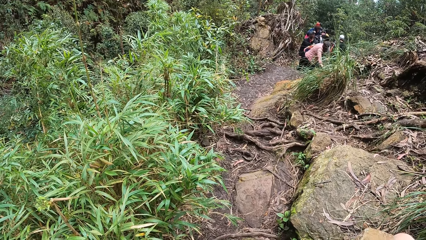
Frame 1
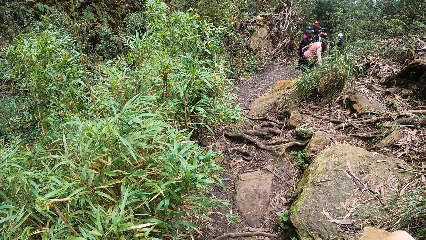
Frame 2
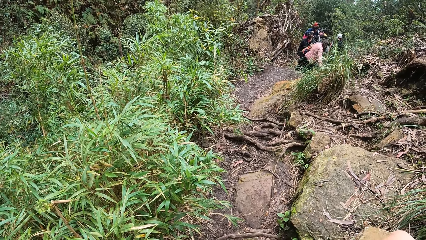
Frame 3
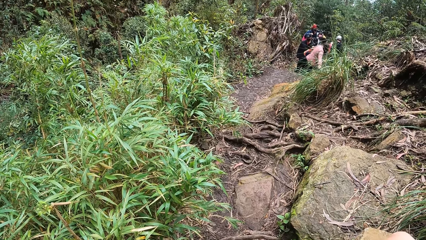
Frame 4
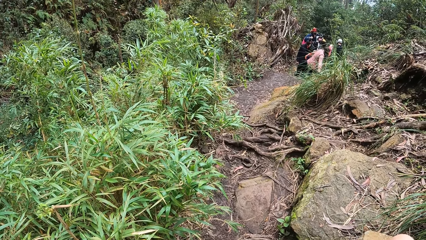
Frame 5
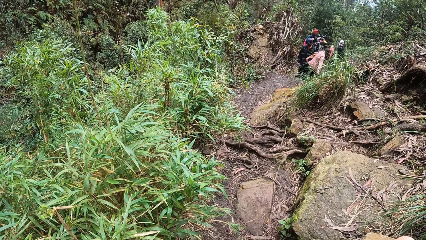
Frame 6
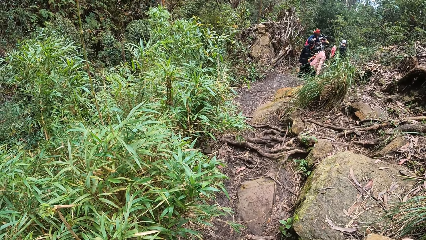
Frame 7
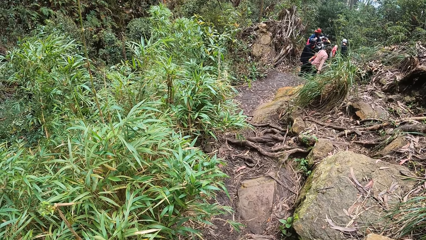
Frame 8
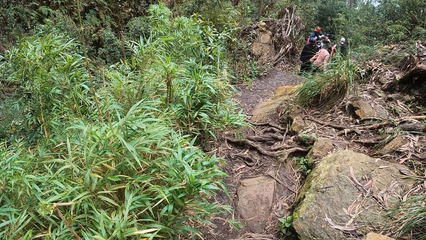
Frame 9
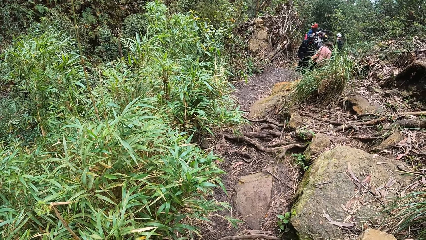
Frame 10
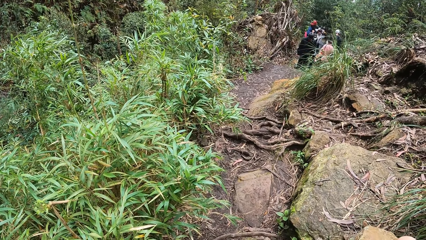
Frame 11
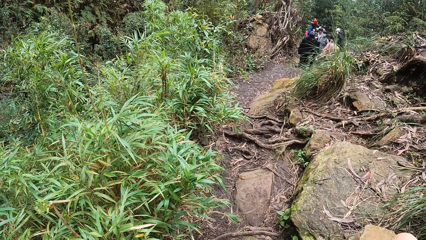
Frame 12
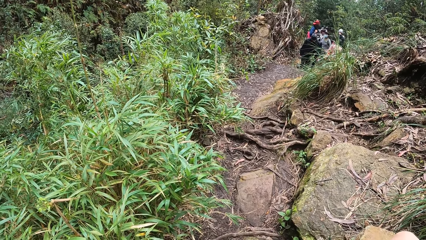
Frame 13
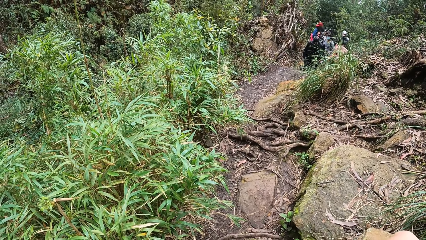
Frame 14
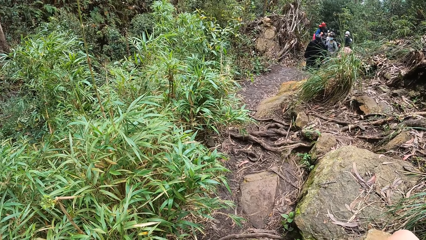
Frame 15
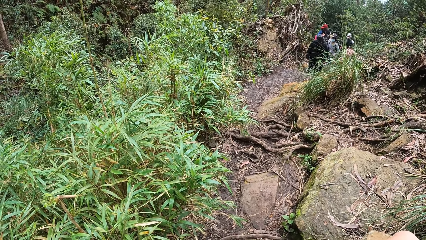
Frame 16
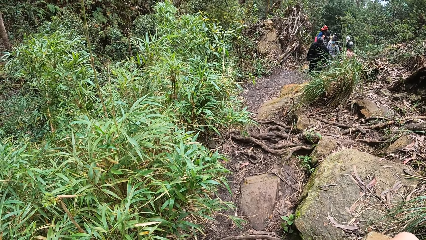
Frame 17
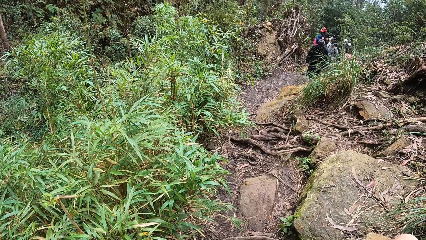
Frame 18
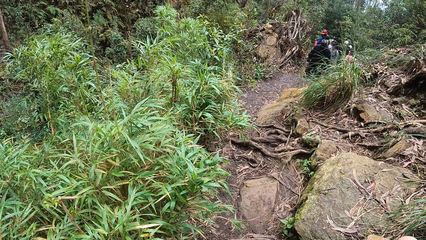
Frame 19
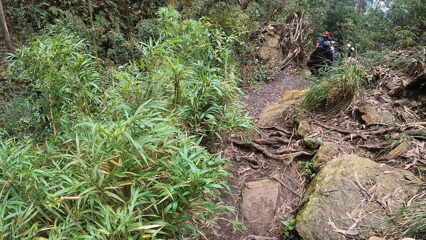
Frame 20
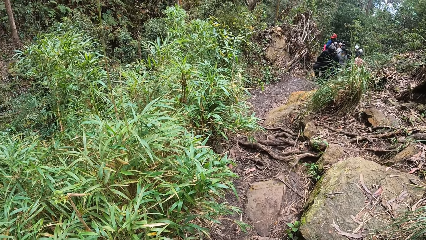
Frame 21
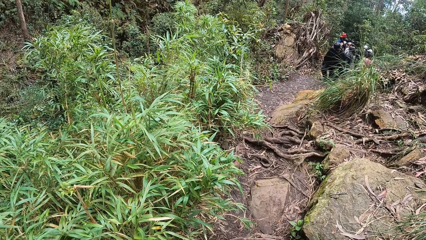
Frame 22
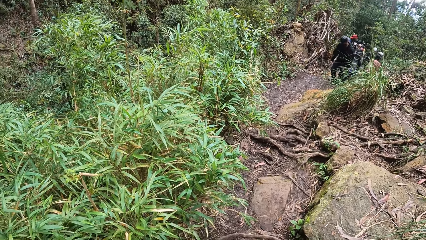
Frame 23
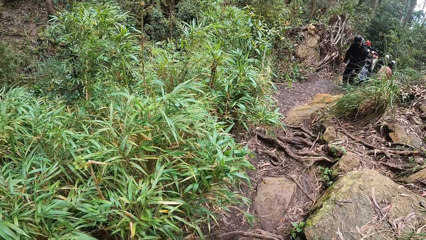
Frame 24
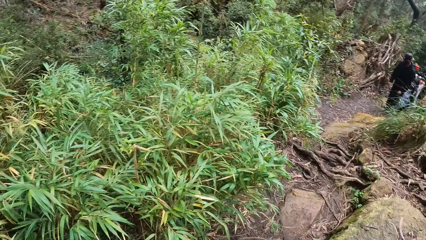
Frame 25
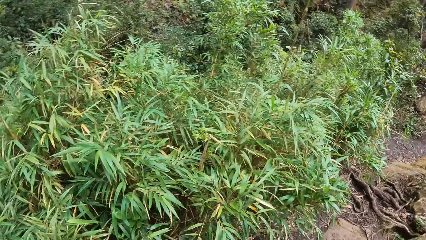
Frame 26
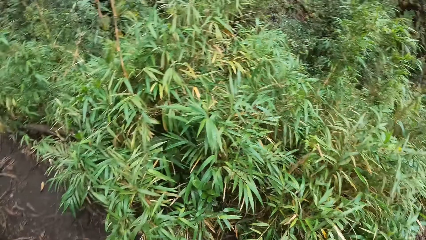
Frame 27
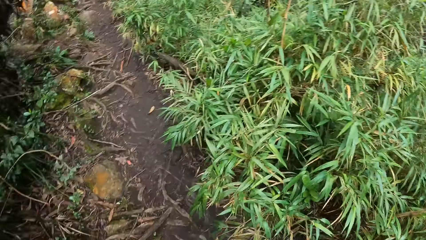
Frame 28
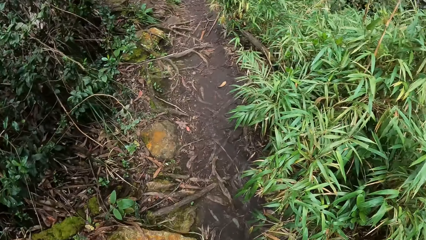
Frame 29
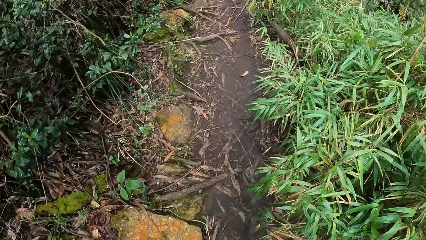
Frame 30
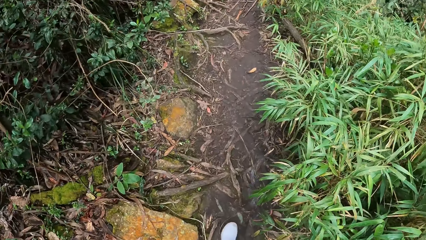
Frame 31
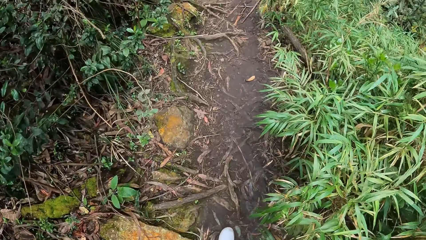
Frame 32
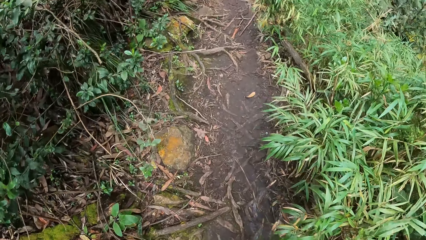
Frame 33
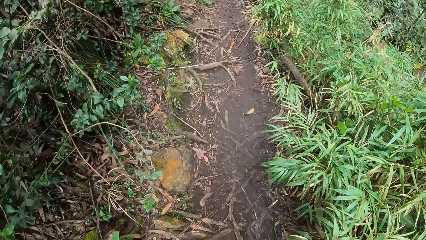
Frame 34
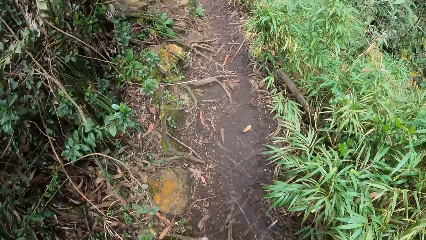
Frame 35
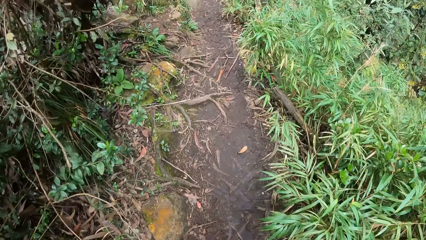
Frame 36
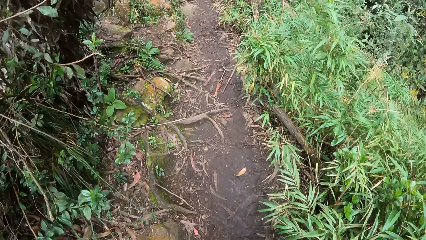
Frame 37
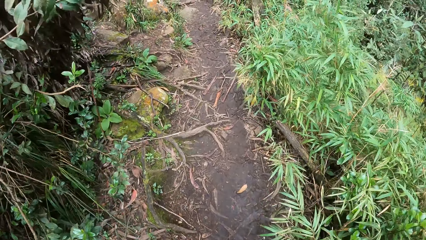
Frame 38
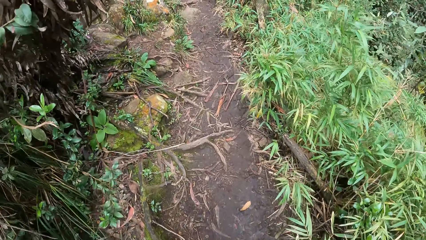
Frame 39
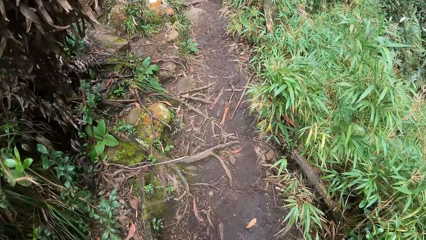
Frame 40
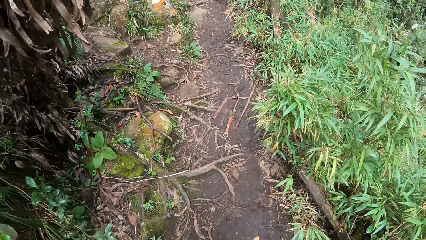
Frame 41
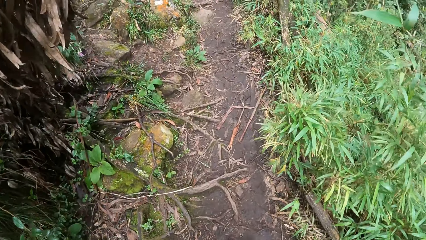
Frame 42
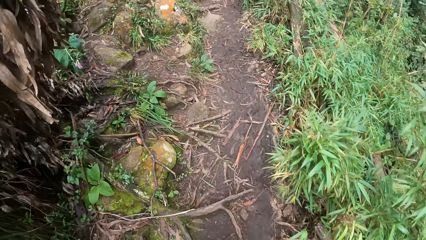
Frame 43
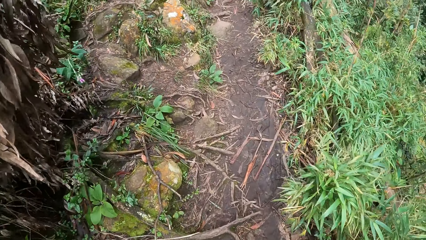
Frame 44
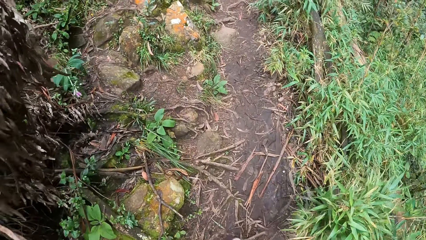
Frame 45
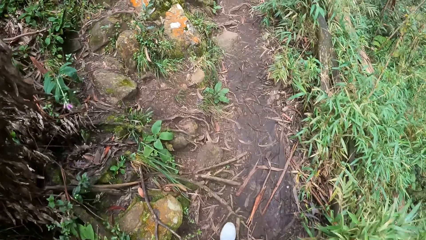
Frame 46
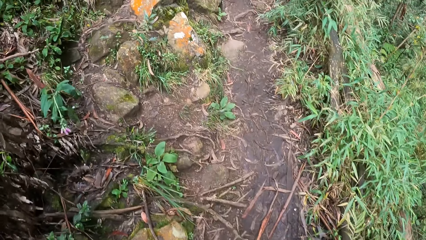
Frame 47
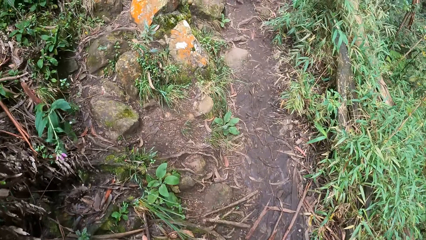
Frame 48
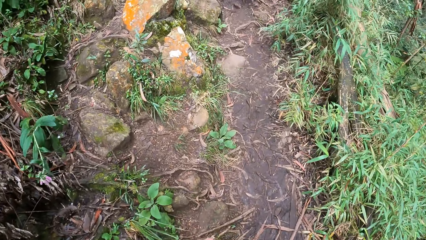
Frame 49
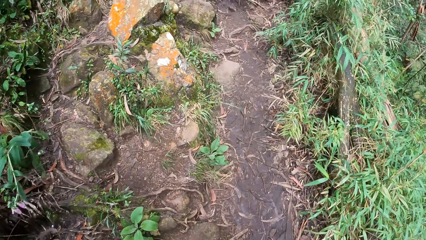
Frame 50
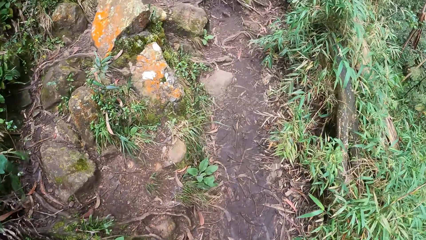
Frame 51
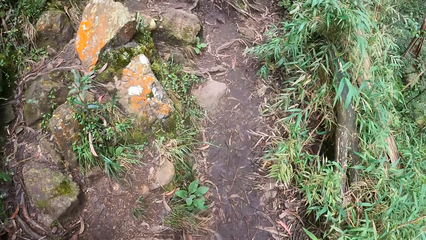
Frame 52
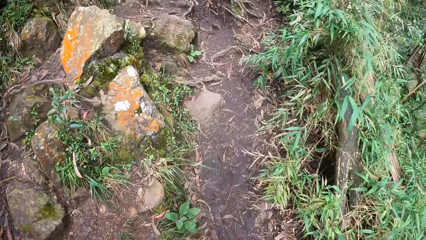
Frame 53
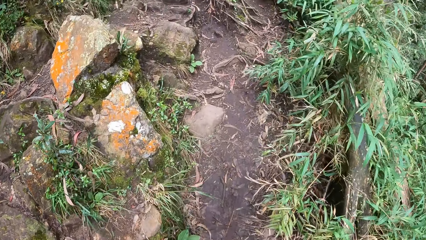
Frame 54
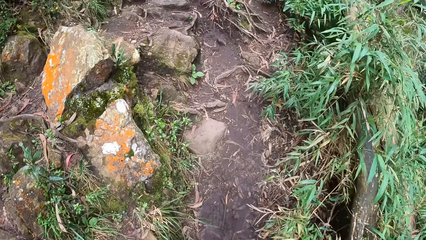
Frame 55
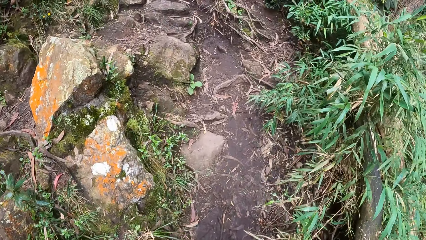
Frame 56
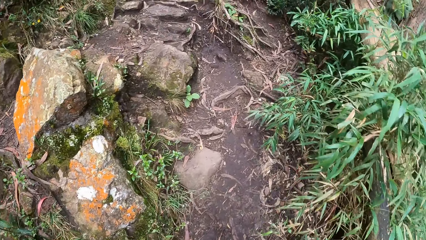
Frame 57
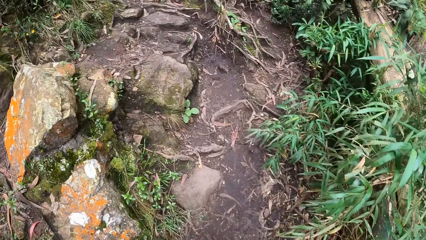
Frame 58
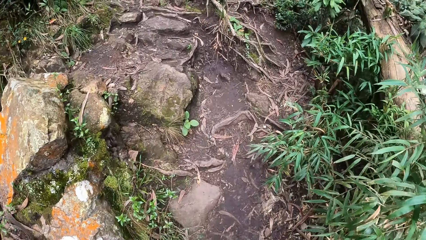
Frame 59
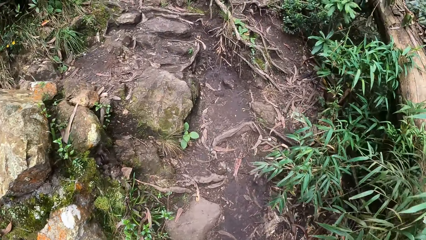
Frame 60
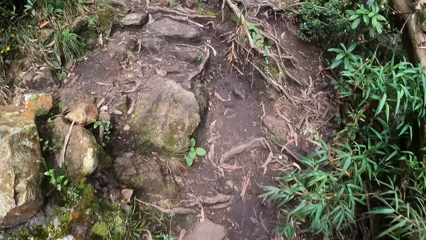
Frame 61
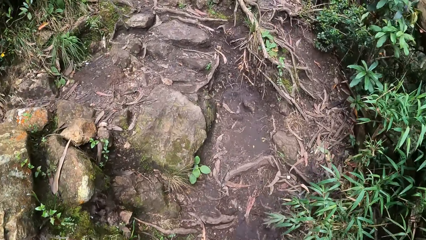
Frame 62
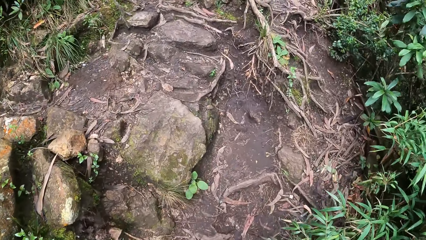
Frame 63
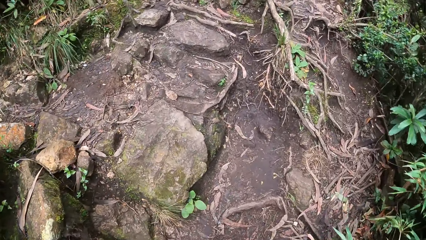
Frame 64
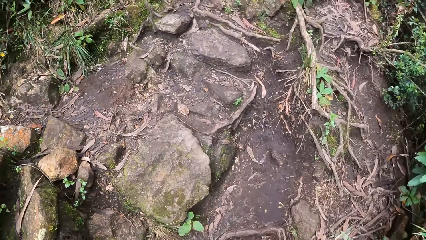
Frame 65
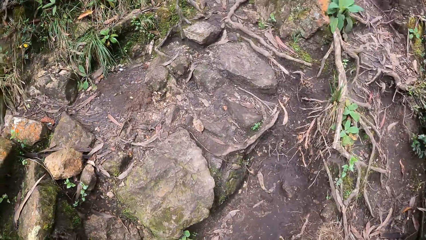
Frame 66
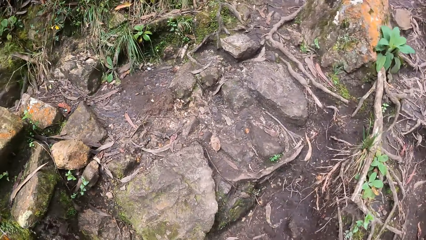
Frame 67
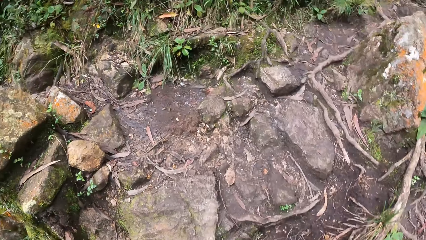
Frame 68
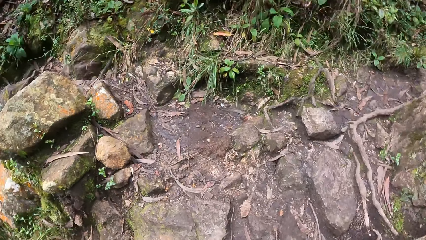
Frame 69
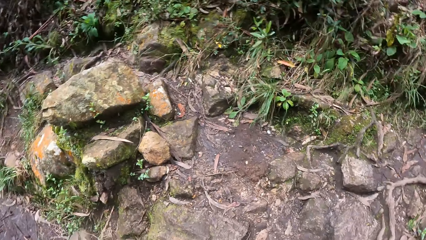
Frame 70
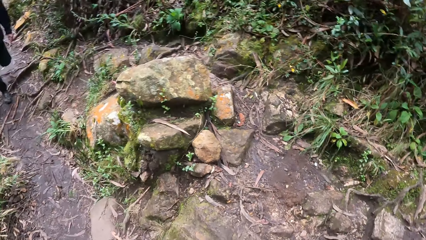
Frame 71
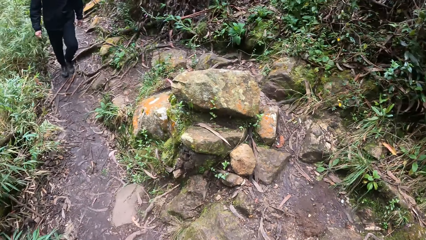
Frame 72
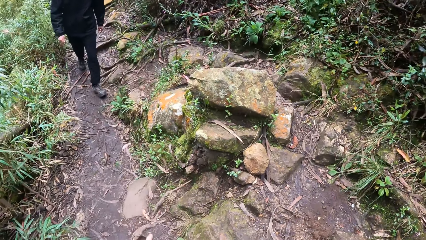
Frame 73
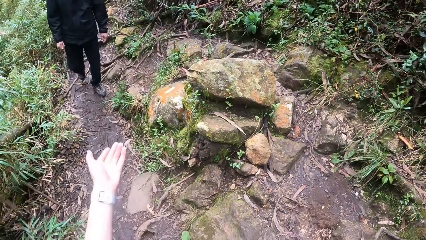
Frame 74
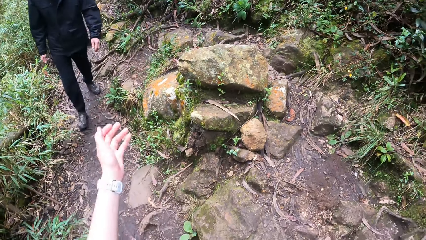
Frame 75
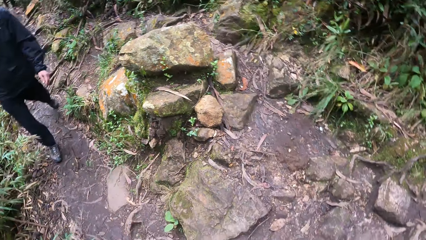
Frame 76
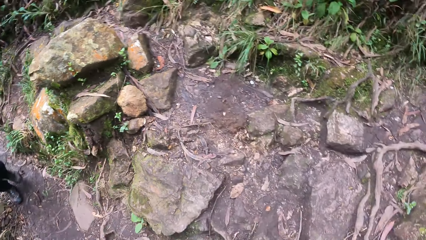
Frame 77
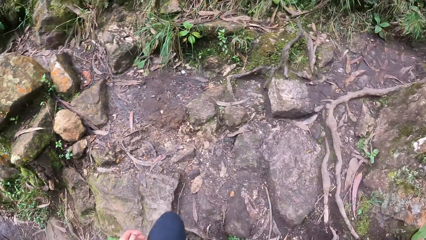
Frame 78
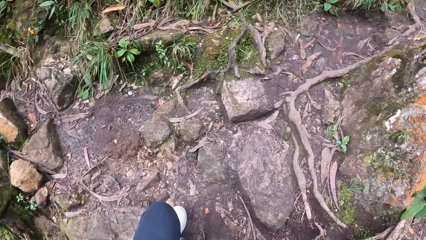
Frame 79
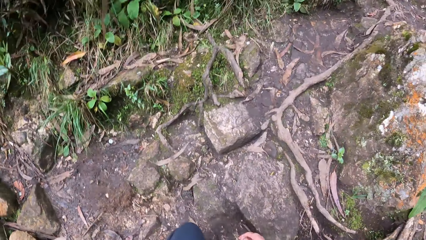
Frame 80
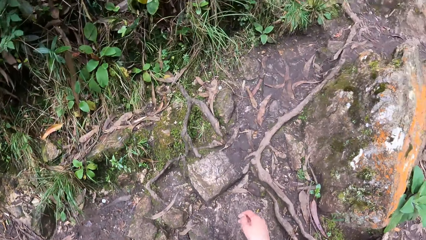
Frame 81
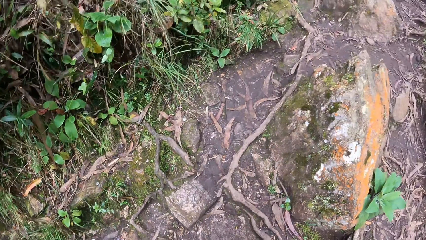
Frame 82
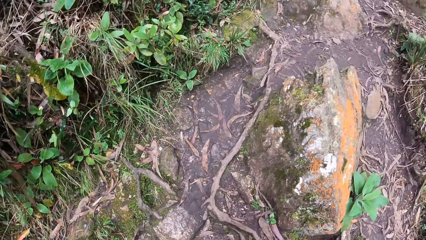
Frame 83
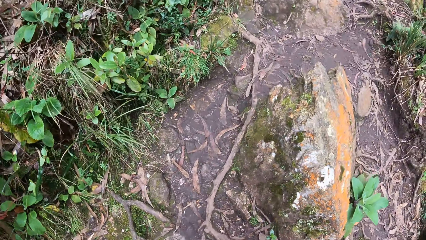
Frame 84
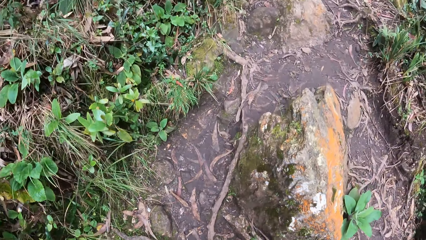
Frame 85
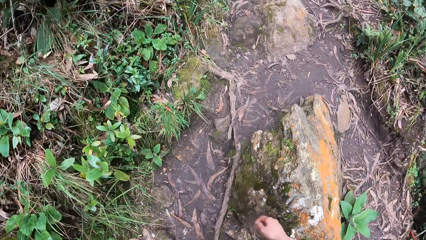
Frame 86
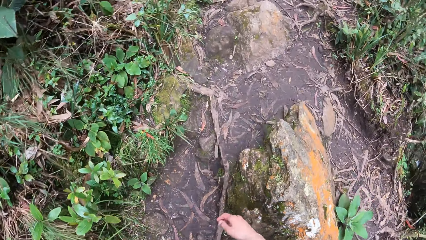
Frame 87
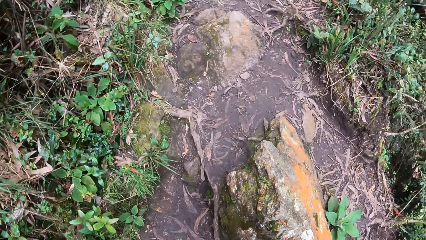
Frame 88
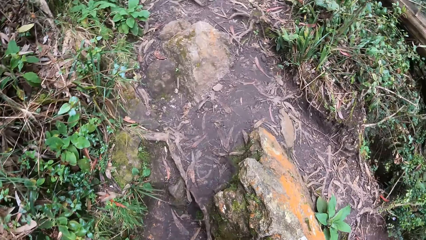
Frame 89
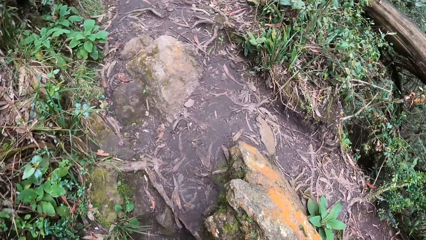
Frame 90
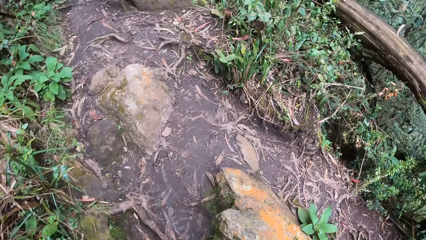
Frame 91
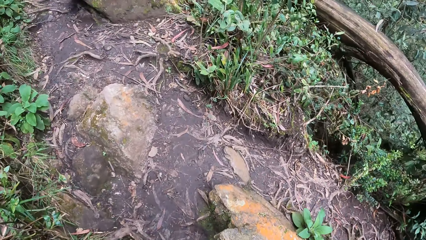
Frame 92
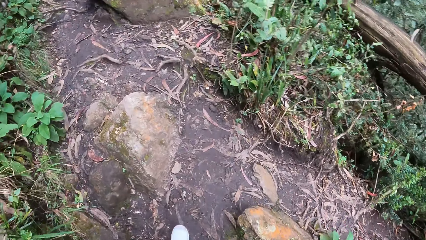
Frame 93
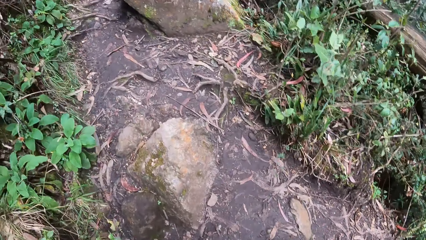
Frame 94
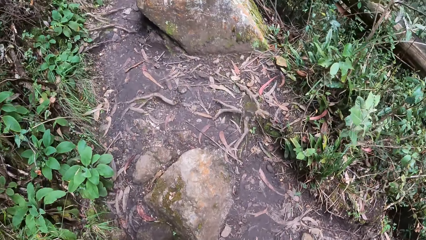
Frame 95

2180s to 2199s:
A man climbs up the hill. The camera wearer looks around. They walk on the pathway. The man walks on the pathway. The camera wearer looks around. They interact with the man, move a hand, and walk on the pathway.
